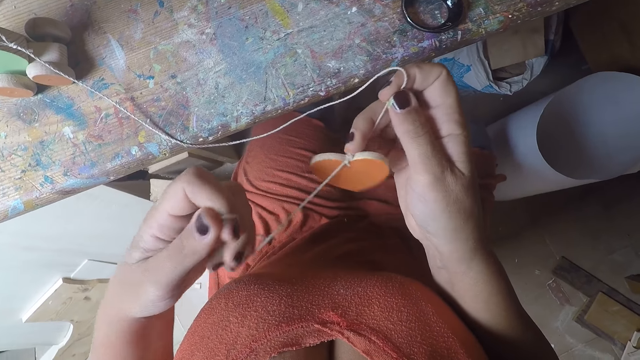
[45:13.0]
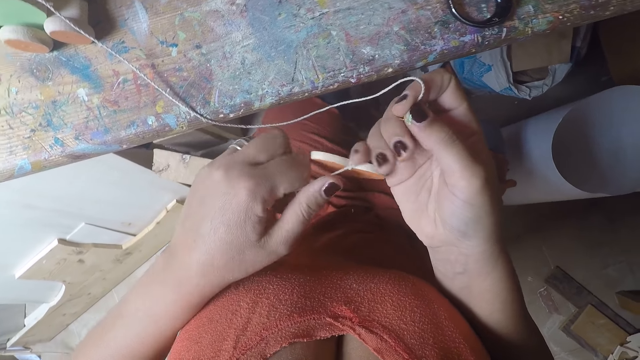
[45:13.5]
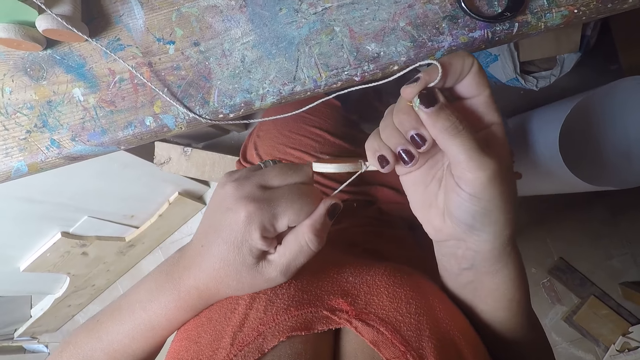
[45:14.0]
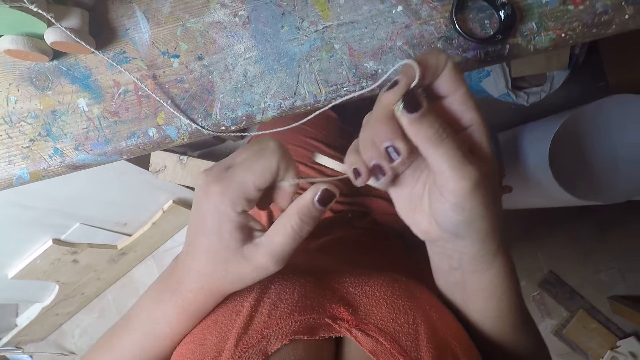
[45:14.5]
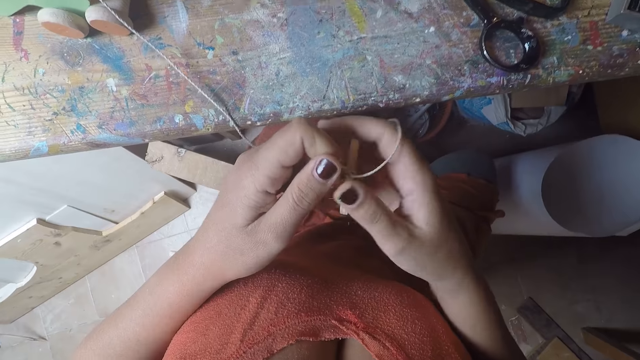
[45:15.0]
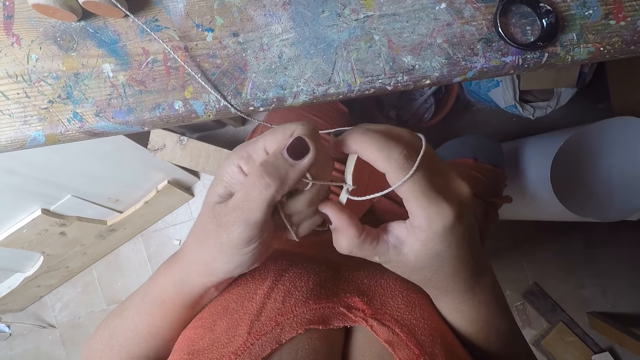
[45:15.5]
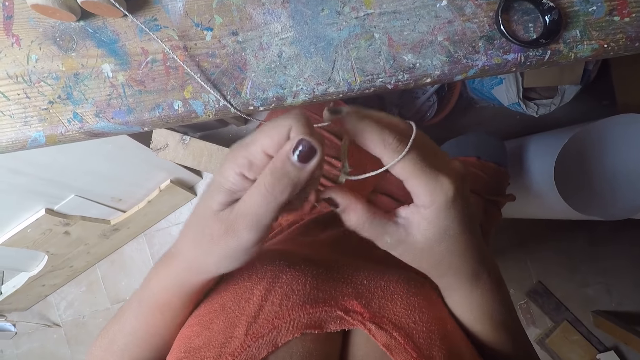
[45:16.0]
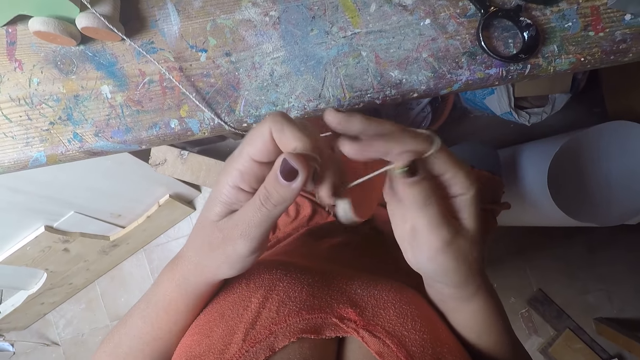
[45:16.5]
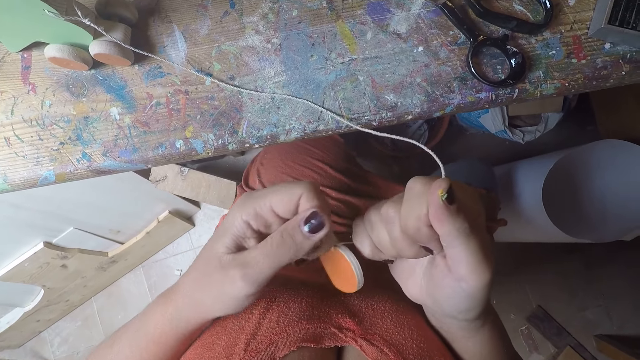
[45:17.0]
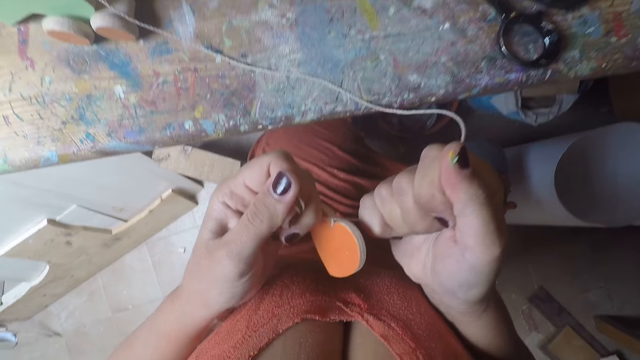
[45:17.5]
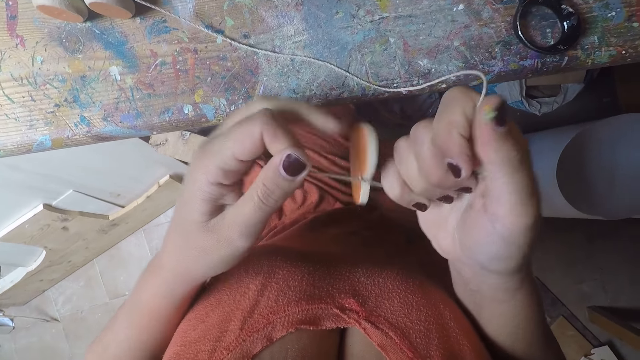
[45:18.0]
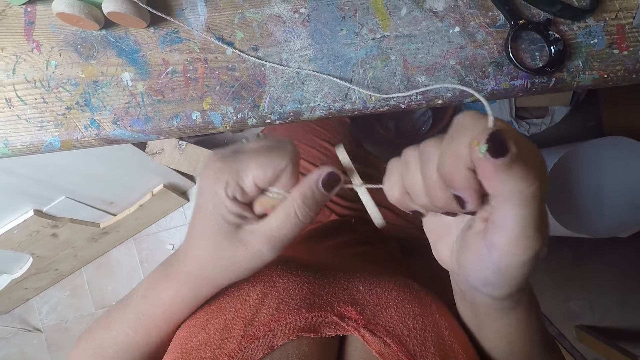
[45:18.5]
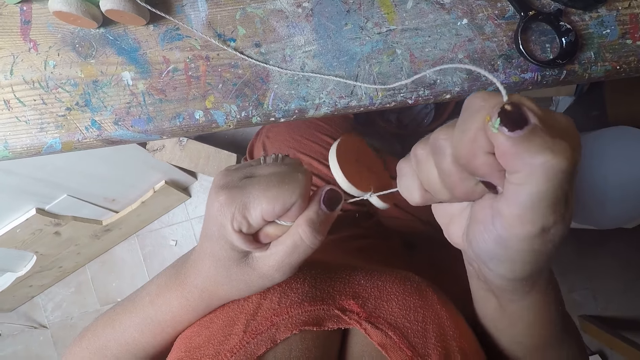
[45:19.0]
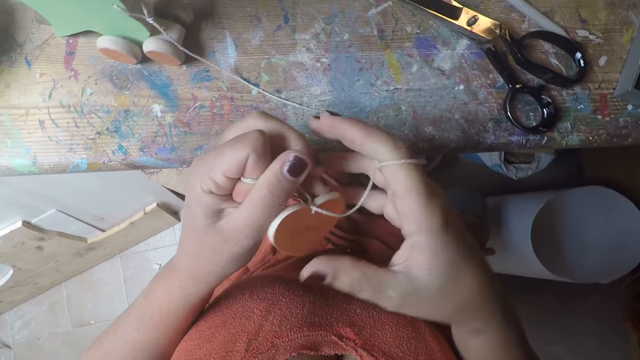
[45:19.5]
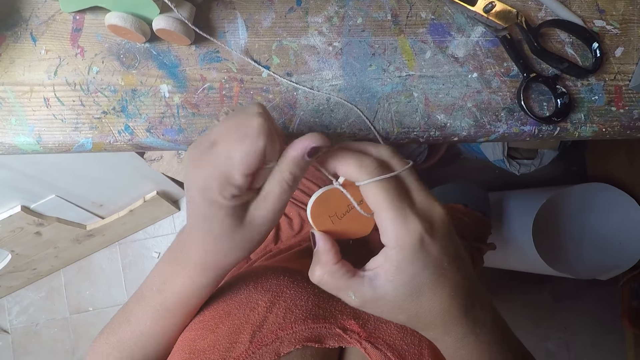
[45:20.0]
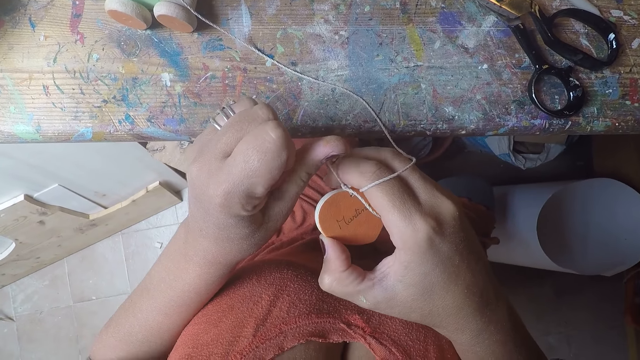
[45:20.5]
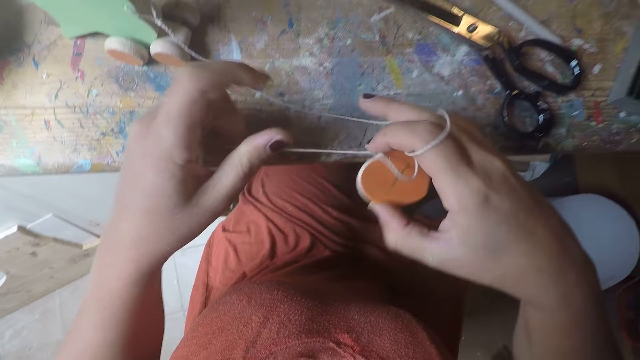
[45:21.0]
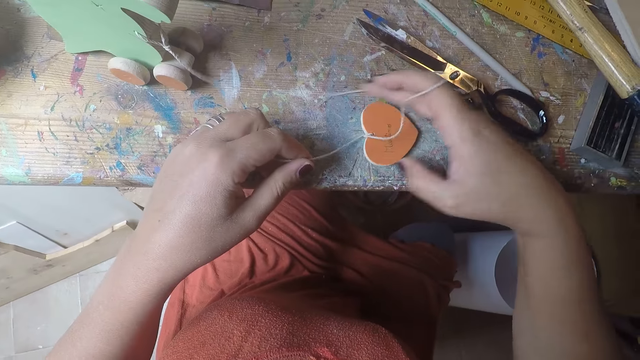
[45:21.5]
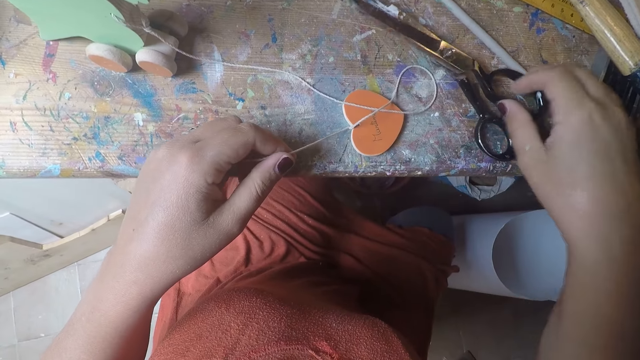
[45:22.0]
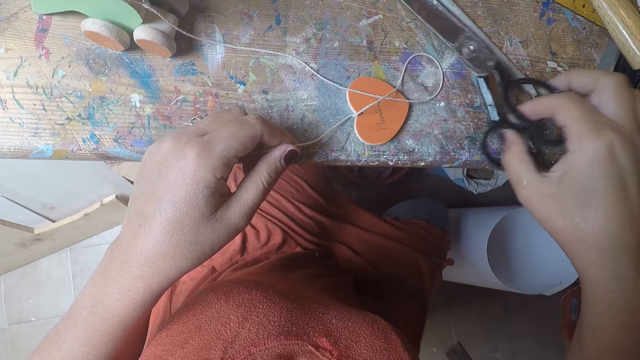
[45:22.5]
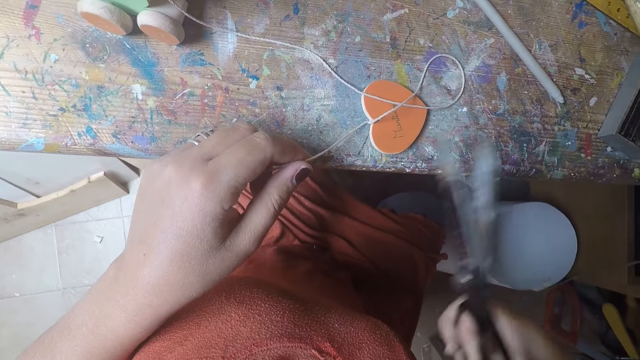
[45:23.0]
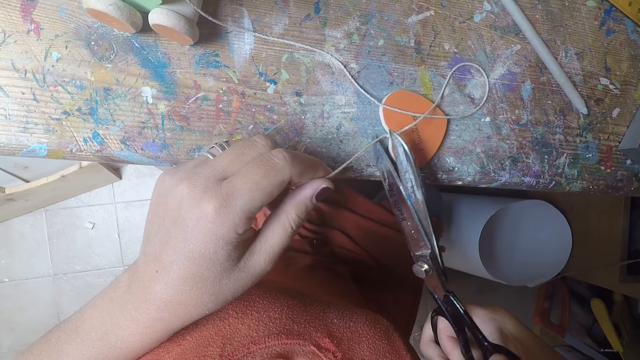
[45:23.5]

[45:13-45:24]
The camera wearer drops the piece of wood on a table with her right hand. She picks up a pair of scissors on the table with her right hand.

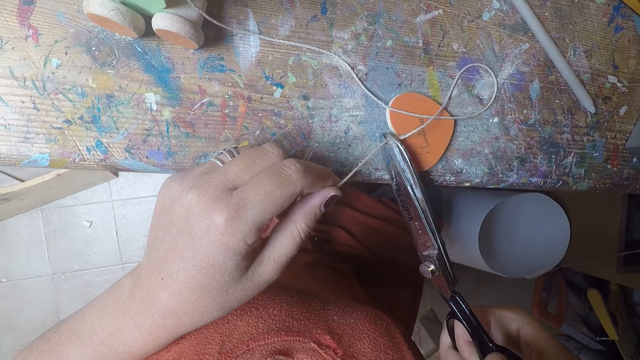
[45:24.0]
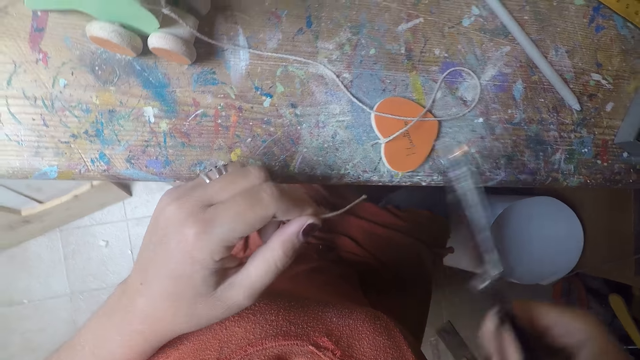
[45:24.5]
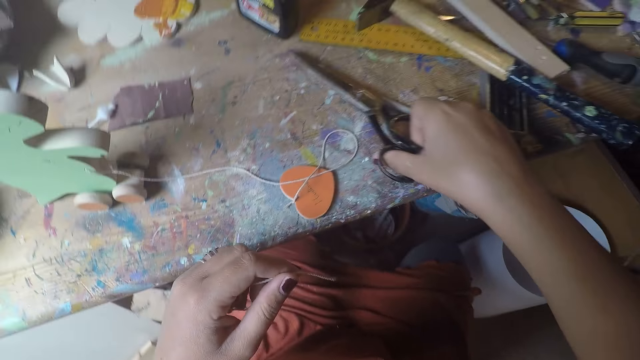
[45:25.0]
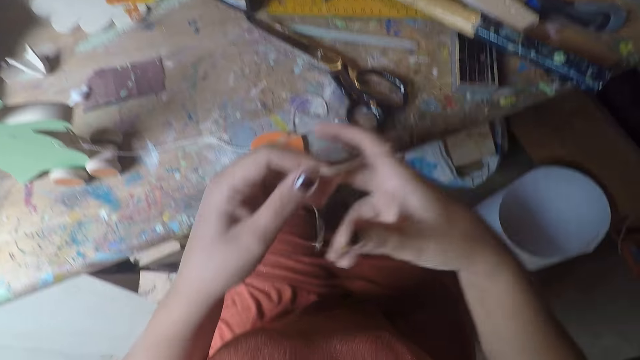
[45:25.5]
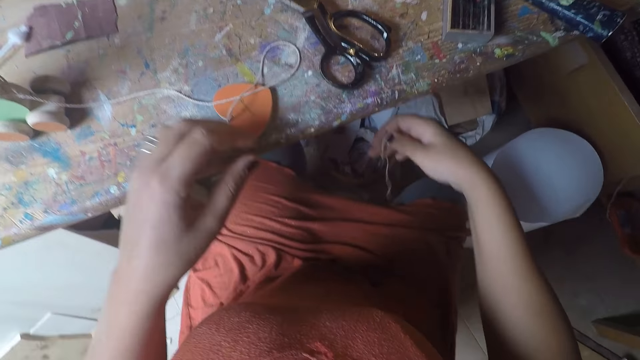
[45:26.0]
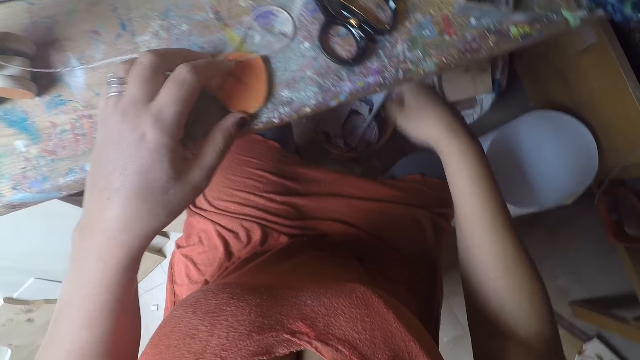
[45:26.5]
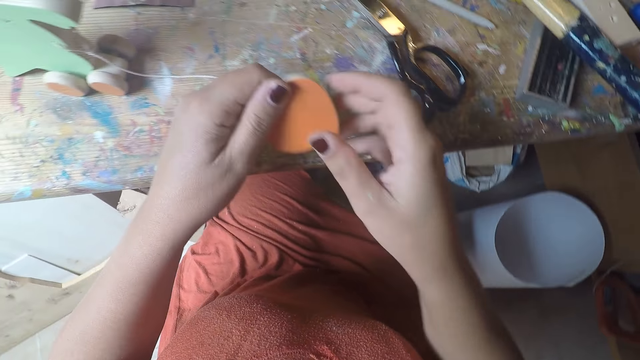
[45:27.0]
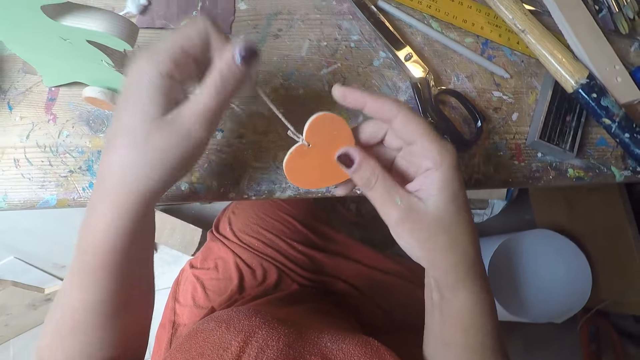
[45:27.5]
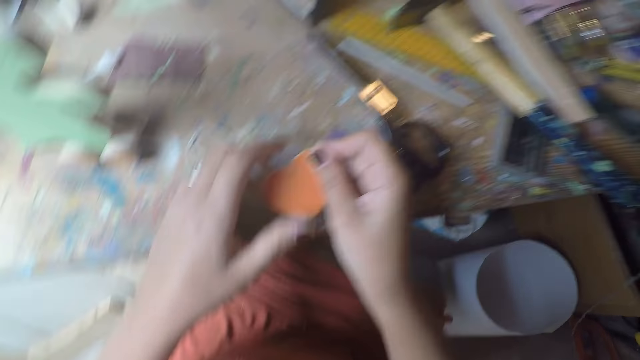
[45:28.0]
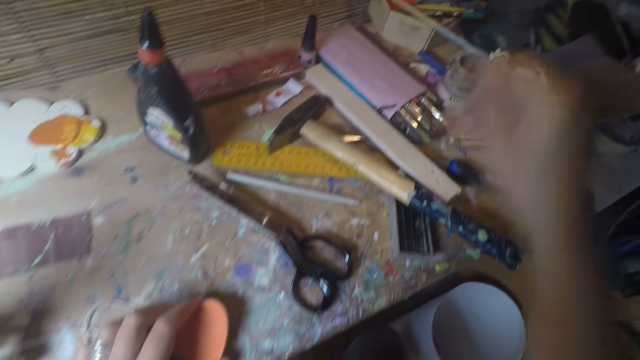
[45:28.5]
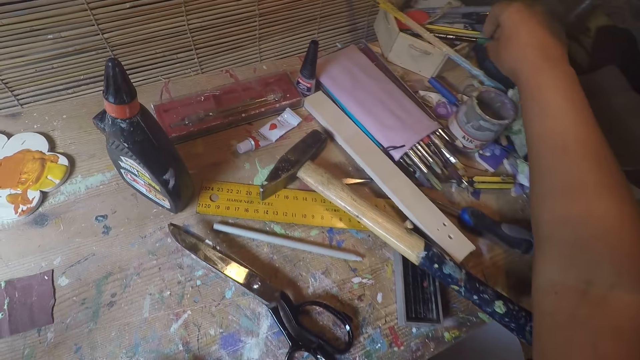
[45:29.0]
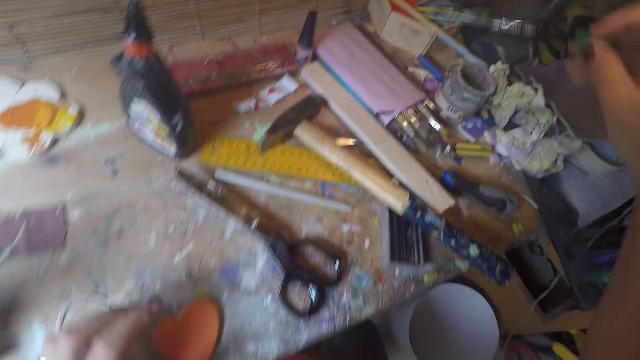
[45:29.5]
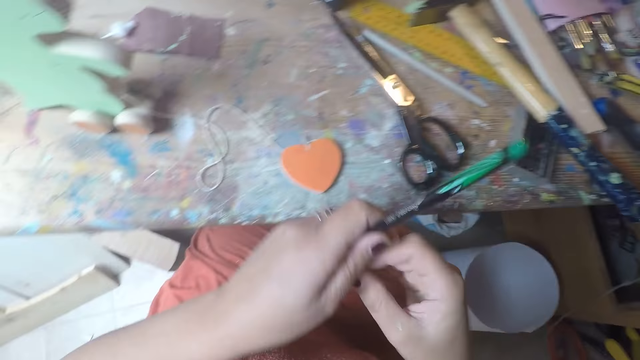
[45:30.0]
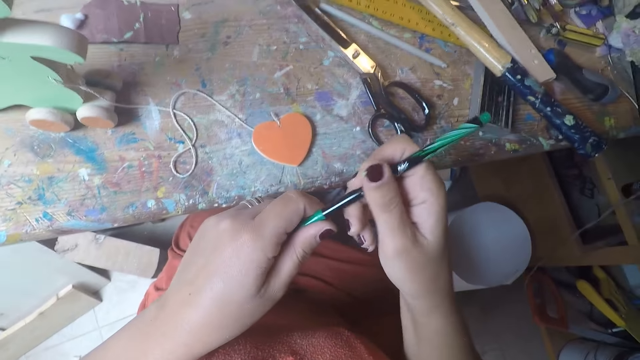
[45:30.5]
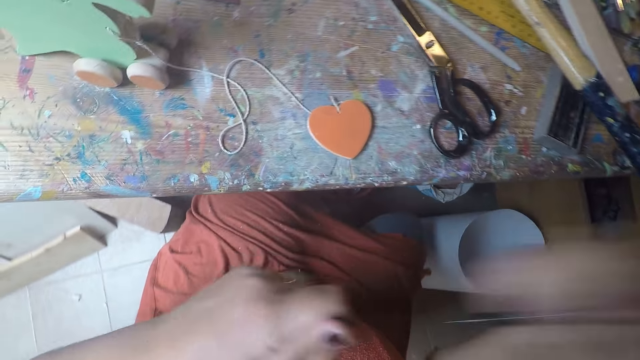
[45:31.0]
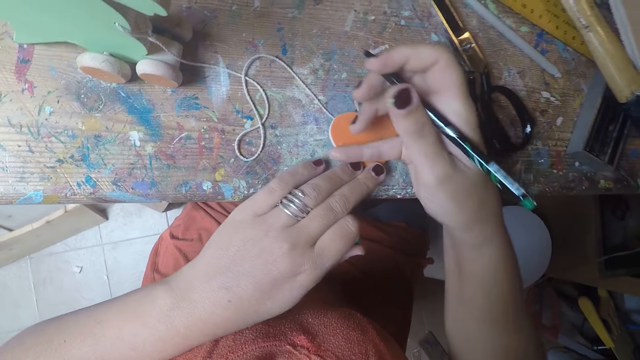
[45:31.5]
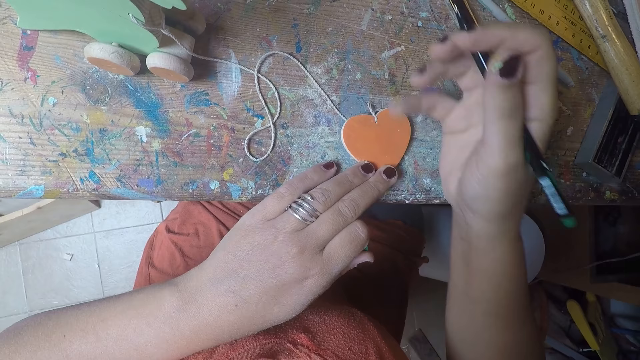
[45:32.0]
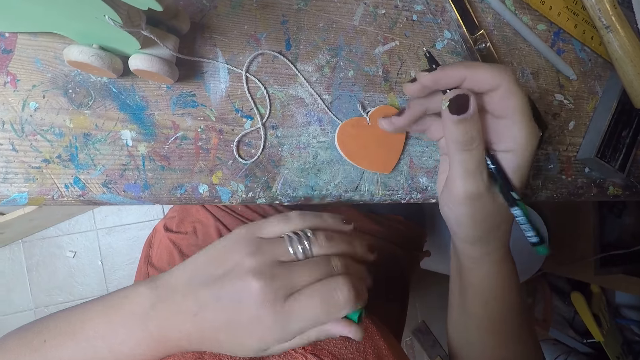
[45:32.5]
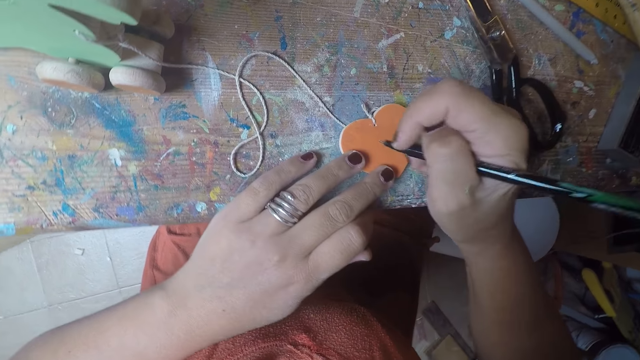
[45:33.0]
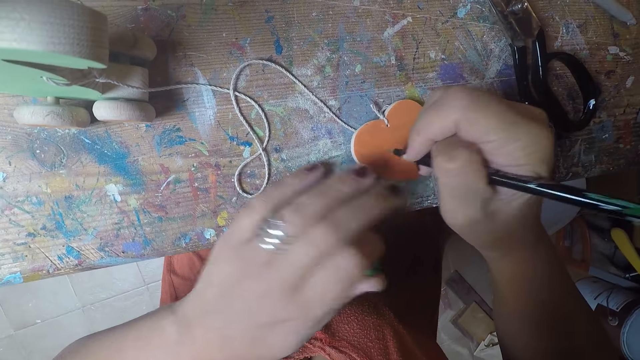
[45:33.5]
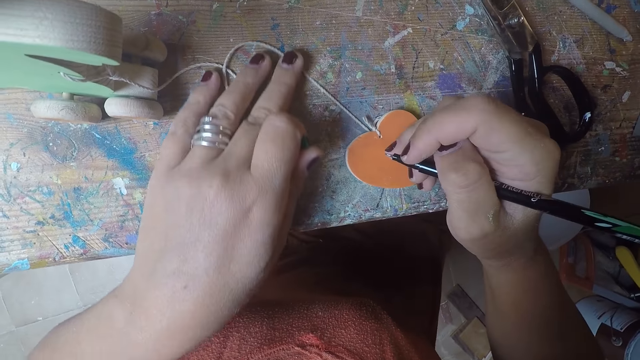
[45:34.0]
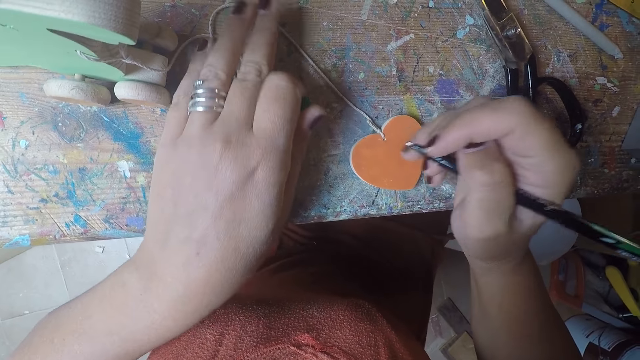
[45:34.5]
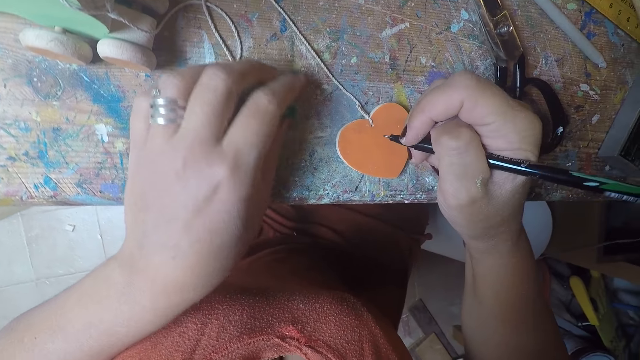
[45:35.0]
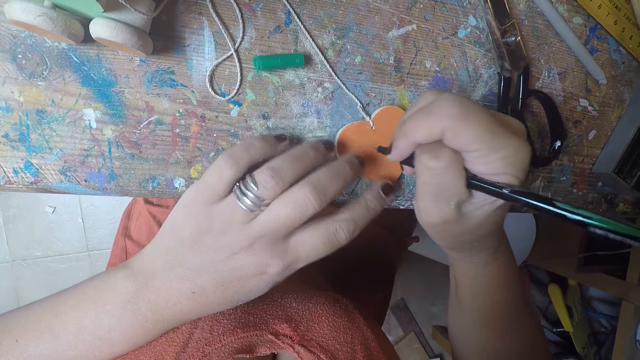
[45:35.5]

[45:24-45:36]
The camera wearer cuts the portion of rope or thread in her left hand attached to the piece of wood with the pair of scissors. She drops the pair of scissors on the table. She holds the thread with both hands. She passes the cut portion of rope in her left hand to her right hand. She throws the cut piece of rope into a trash can under the table. She picks up the piece of wood. She turns over the piece of wood on the table with her left hand. She passes the piece of wood to her right hand. She straightens the rope on the piece of wood with her left hand. She passes the piece of wood to her left hand. She drops the piece of wood on the table. She picks up a pen on the table with her right hand. She removes the pen cover with both hands. She holds the pen with both hands. She wipes the surface of the wood with her right hand. She straightens the rope on the piece of wood with her left hand. She drops the pen cover in her left hand on the table.
